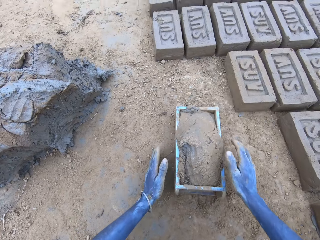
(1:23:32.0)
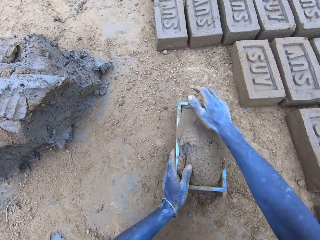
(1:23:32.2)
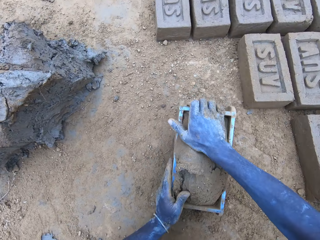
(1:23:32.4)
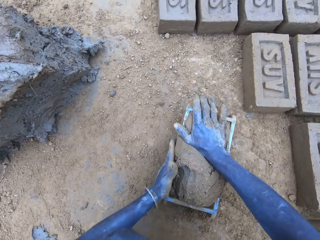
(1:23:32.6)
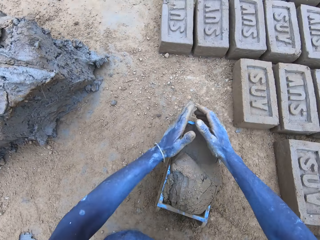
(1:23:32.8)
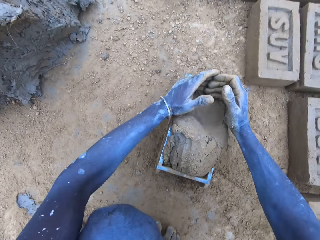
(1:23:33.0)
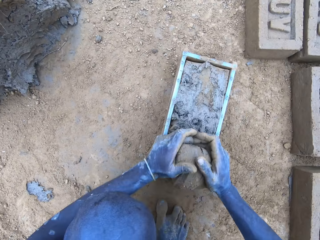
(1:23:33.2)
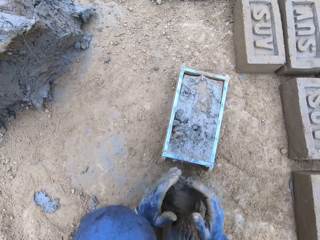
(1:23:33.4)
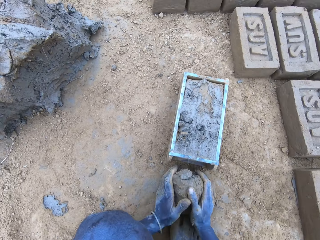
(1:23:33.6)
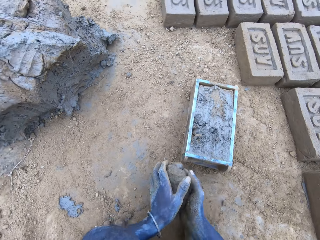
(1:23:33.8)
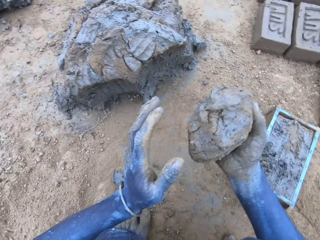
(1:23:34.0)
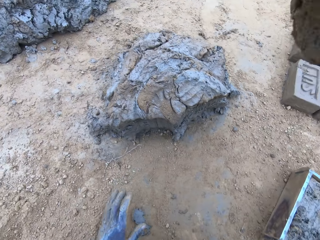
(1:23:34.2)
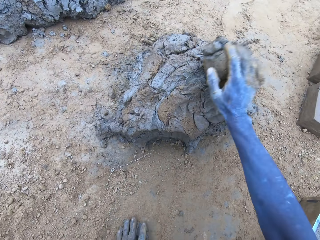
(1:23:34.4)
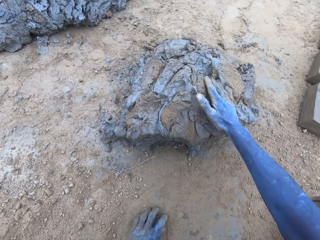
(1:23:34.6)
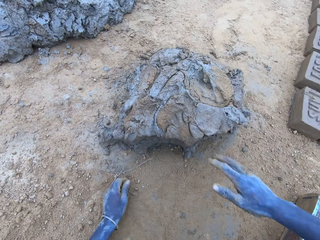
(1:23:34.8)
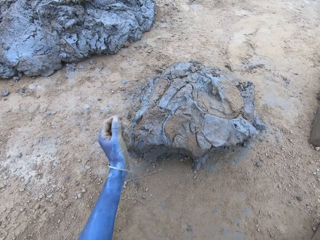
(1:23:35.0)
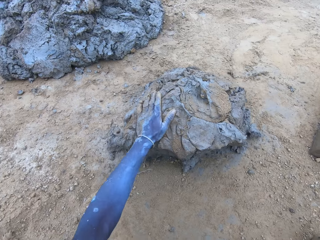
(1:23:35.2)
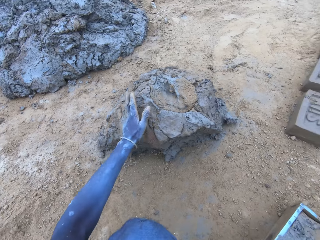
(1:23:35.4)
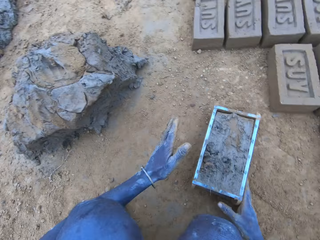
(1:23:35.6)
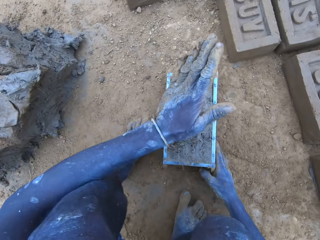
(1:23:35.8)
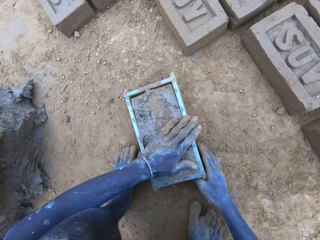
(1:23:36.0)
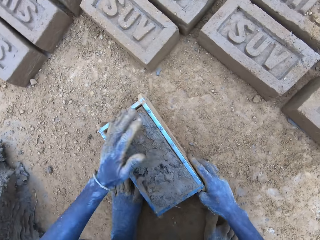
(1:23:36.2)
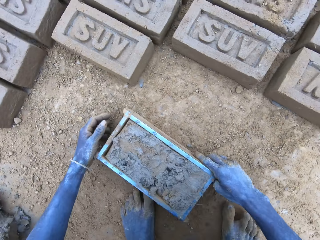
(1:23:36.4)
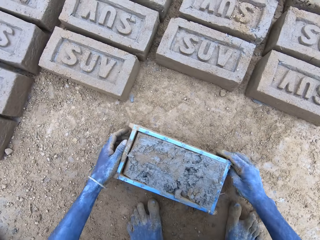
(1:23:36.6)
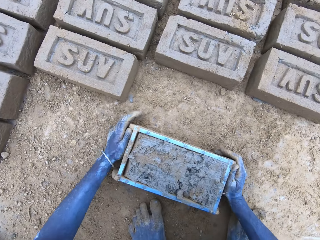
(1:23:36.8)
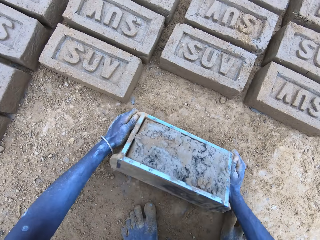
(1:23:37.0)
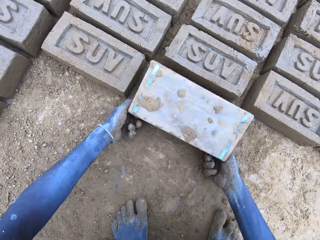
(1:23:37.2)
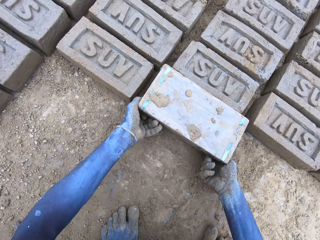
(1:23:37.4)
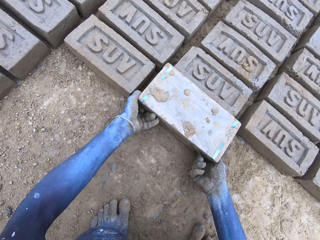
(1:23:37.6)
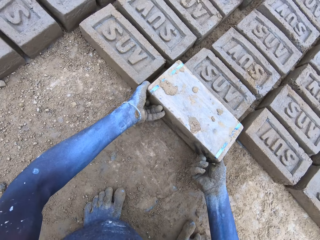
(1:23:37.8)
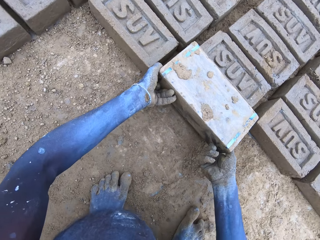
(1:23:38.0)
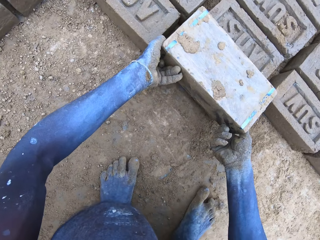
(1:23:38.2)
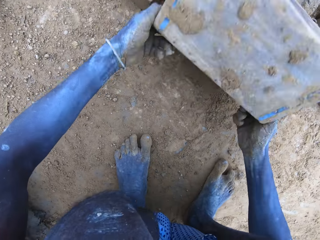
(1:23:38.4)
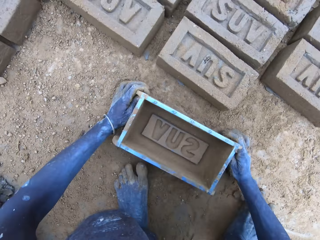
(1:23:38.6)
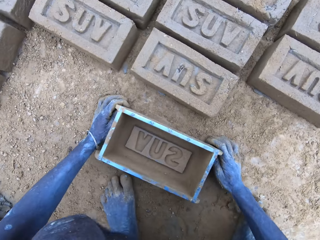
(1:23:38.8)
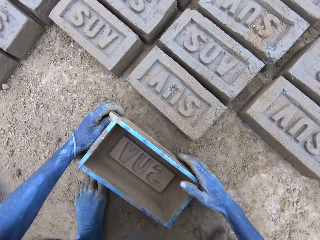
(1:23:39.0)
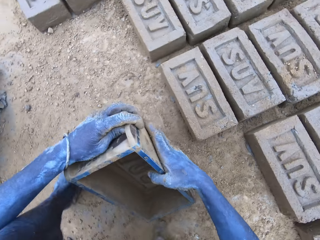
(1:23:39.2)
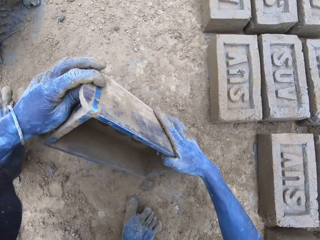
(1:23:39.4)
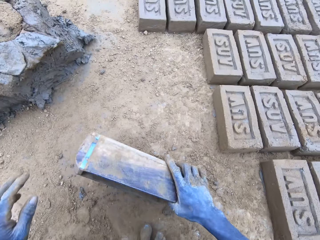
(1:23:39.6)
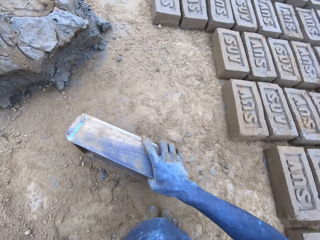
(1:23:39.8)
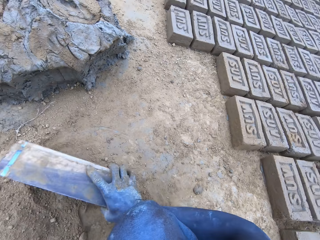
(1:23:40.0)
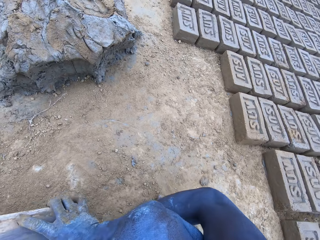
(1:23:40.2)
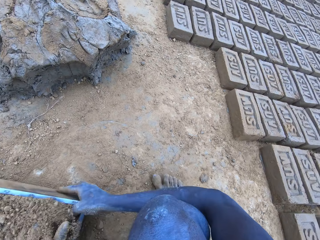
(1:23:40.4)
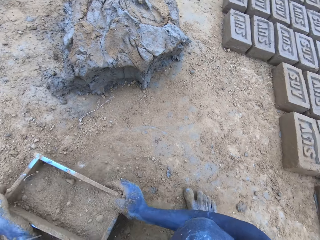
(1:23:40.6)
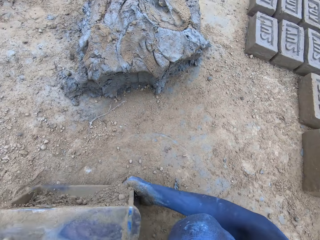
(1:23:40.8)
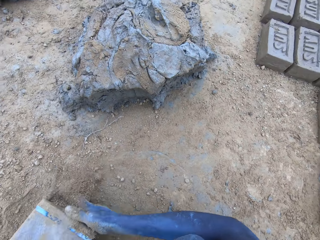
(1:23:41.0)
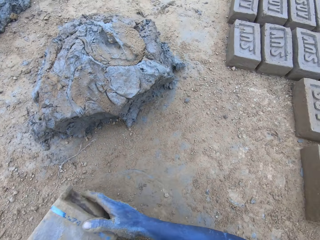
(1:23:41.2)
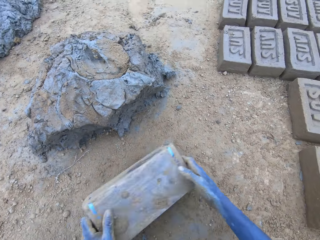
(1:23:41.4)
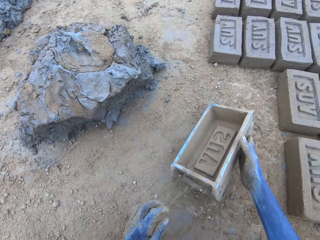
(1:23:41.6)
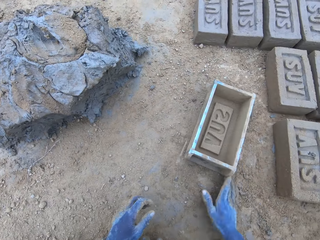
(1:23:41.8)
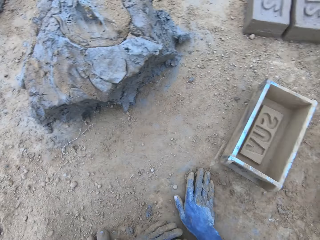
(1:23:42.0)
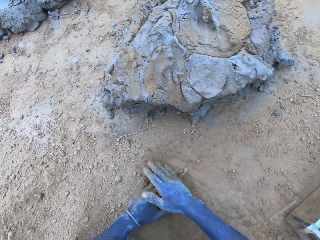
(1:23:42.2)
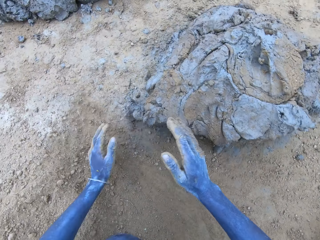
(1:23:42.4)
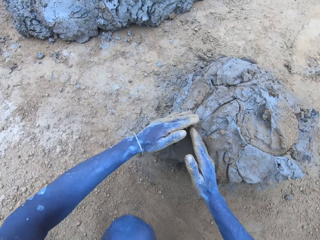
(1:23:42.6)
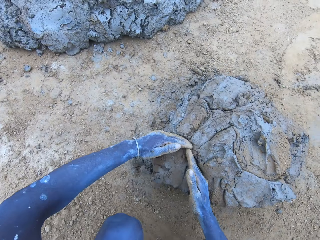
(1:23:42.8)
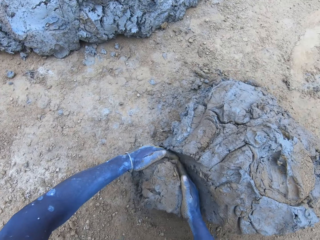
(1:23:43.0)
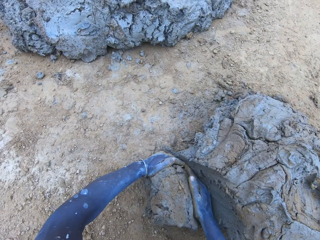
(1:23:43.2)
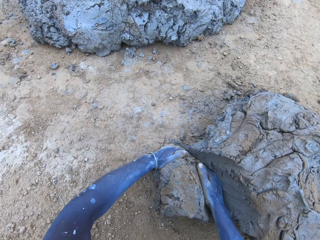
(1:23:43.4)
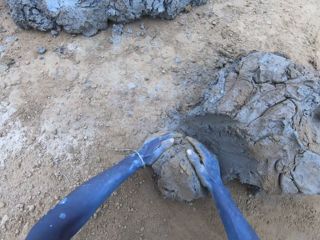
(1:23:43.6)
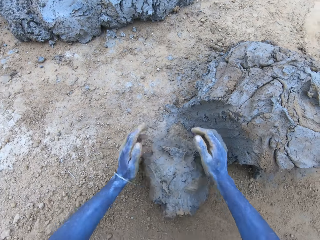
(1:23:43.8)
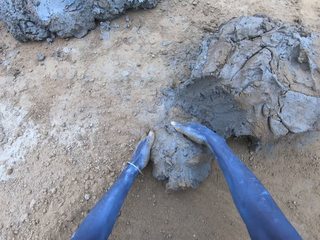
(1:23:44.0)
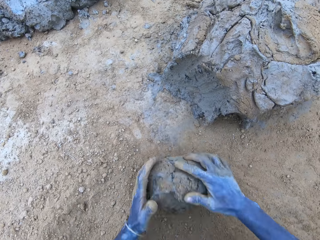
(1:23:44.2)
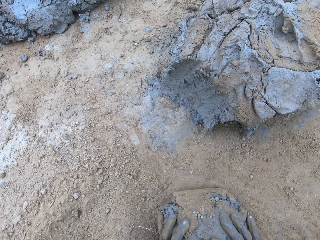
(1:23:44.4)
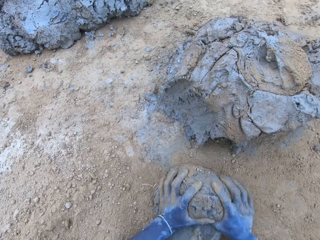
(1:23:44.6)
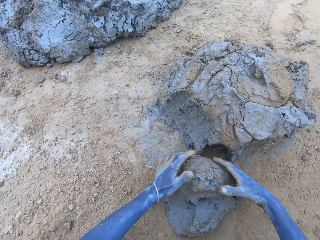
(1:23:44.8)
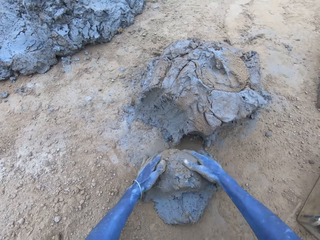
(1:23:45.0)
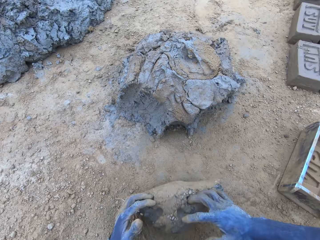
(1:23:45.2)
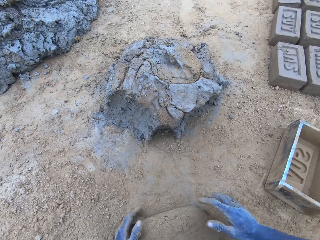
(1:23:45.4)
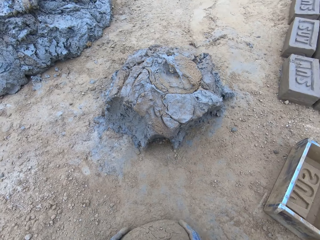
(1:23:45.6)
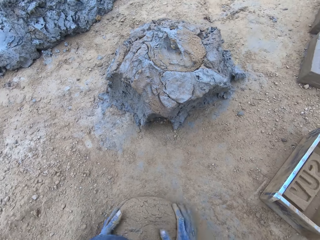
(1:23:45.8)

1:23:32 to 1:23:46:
The camera wearer drops the mud in the brick mold. They drop the mud. They put the brick on the ground. They put soil in something. They cut the mud. They put the mud in something.

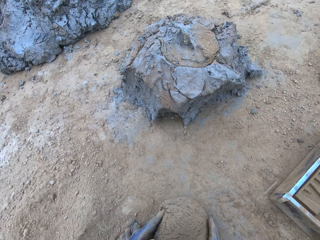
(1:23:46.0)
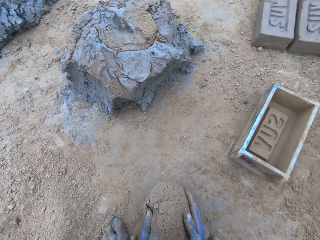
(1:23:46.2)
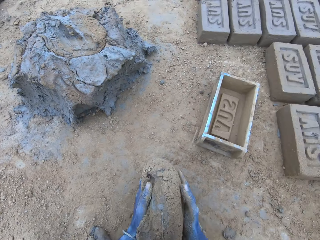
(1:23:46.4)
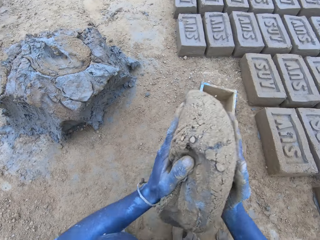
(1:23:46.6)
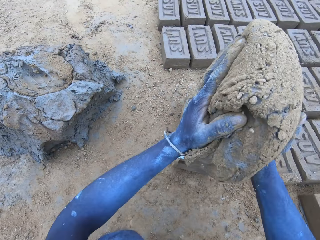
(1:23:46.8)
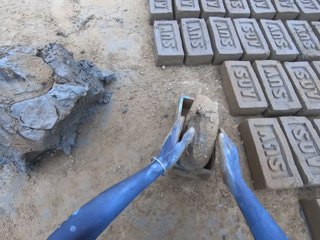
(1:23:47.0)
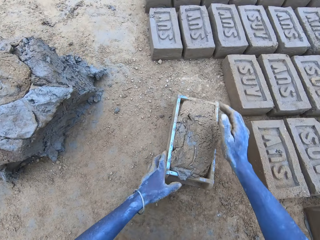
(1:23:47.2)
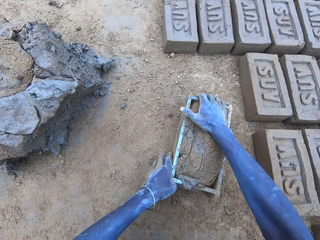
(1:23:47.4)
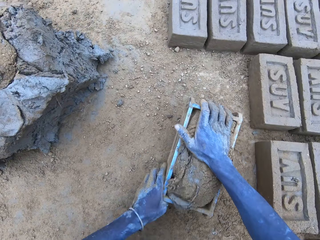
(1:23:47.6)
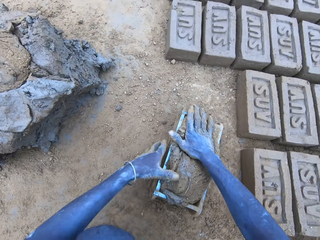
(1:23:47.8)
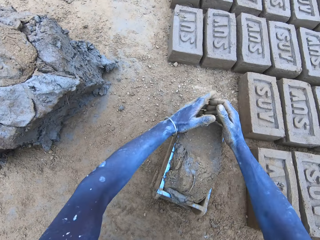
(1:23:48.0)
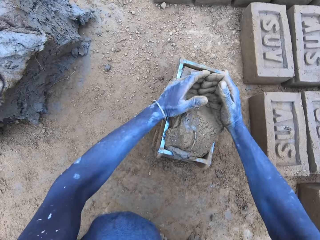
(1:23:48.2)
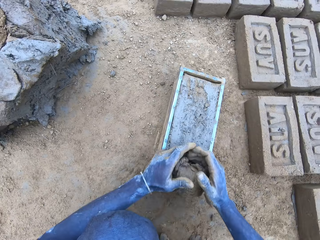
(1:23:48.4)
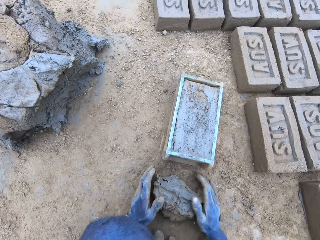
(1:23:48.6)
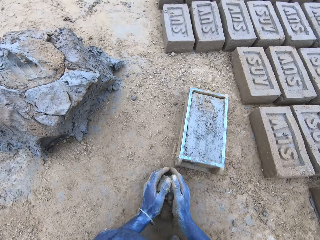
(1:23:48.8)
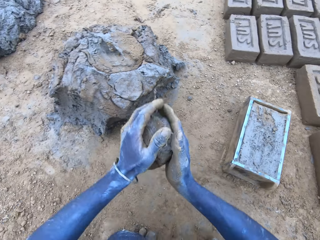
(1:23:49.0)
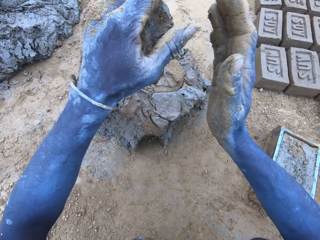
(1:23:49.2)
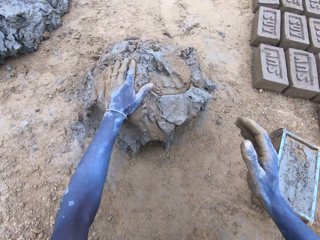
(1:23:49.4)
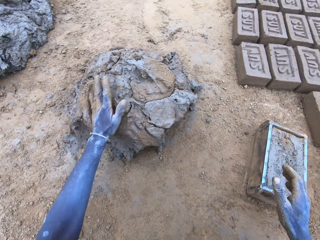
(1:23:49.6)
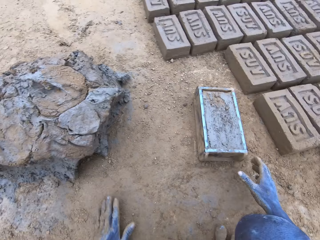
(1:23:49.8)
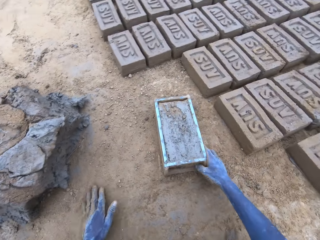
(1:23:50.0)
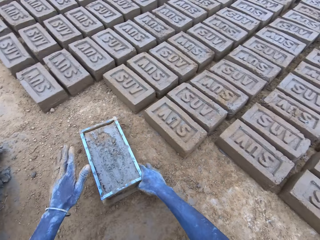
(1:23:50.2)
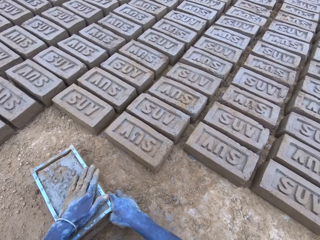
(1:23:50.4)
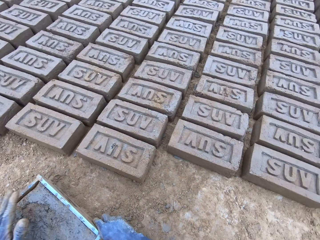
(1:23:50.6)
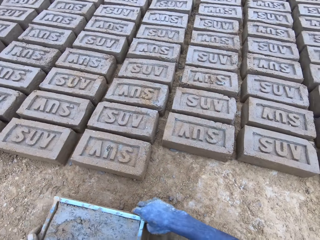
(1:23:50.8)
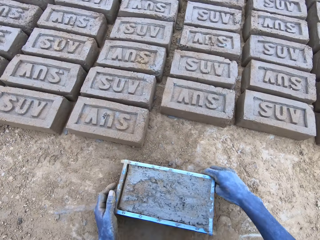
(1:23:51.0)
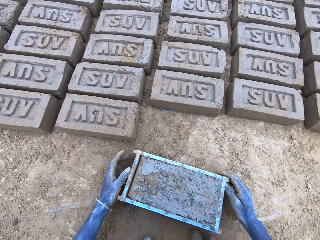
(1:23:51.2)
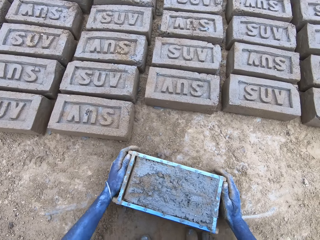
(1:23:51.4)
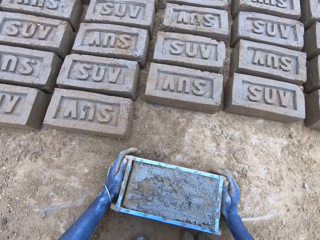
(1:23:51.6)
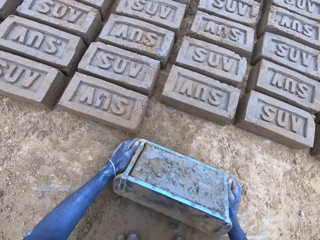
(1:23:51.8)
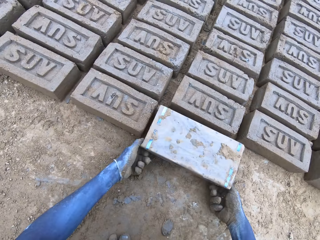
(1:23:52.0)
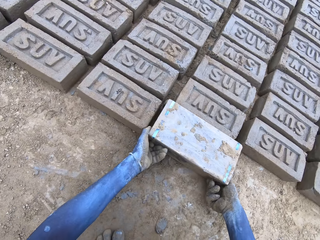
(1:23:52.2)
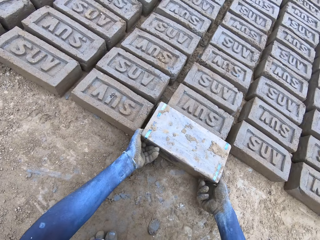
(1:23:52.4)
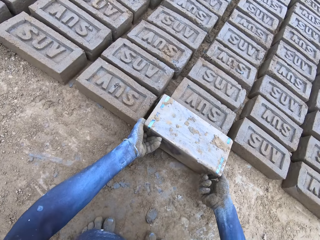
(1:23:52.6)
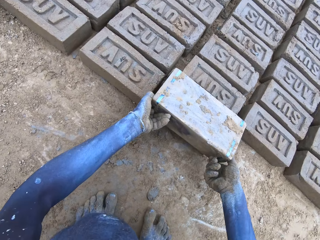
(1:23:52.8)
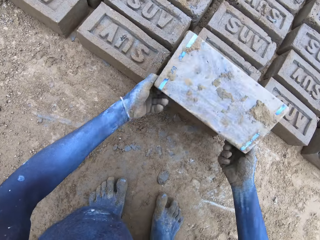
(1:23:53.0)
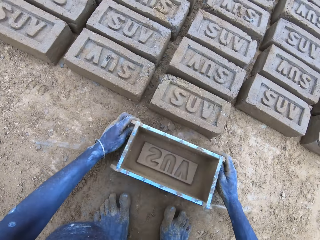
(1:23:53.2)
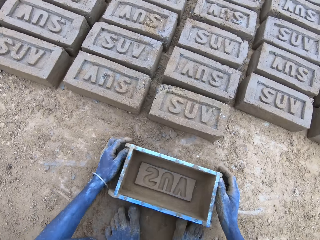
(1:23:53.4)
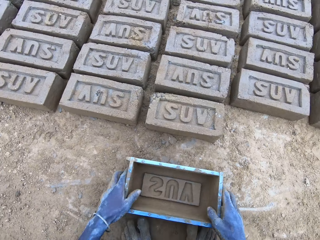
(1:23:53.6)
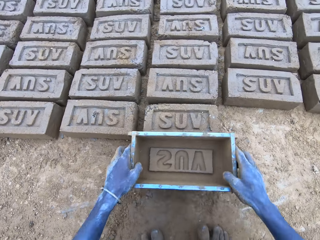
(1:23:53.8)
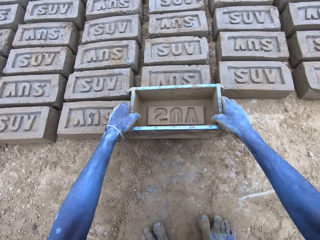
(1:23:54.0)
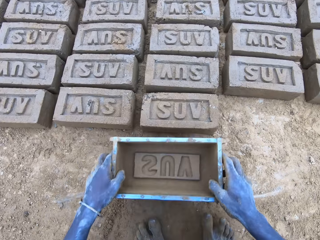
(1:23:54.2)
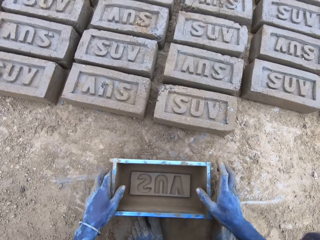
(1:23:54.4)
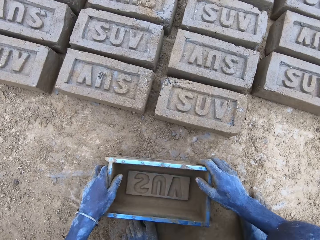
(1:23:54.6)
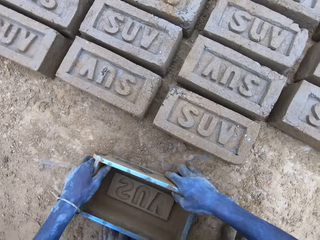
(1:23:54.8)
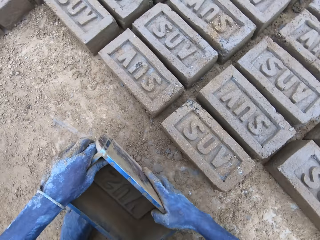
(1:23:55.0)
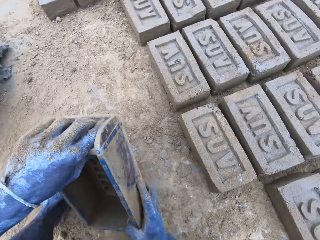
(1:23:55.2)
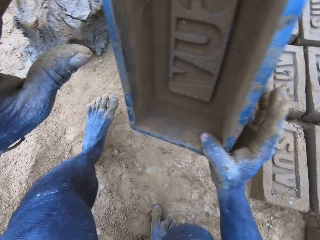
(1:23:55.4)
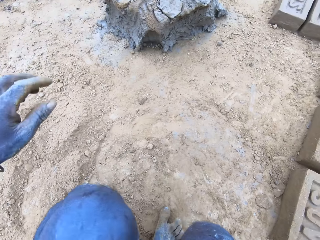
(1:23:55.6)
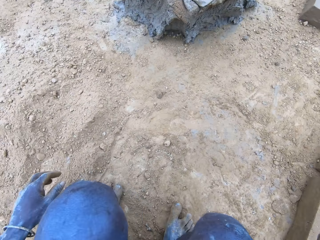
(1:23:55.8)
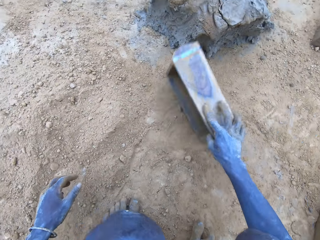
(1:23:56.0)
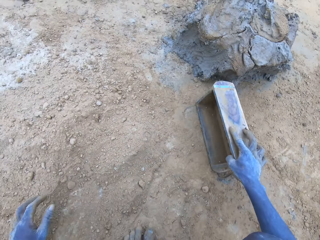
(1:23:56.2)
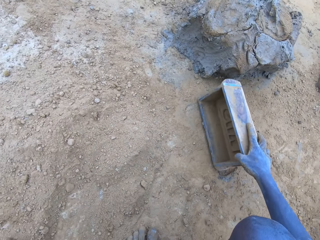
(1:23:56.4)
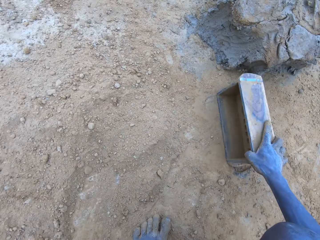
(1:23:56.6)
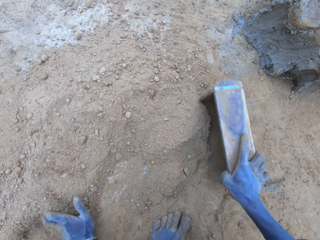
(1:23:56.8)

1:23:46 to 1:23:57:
The camera wearer drops the mud in the brick mold. They drop the mud. They put the brick on the ground. They hit the brick mold on the ground.
